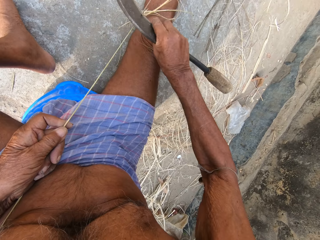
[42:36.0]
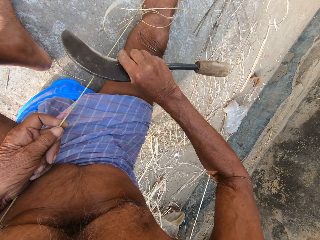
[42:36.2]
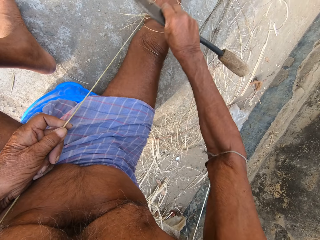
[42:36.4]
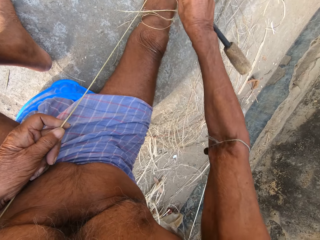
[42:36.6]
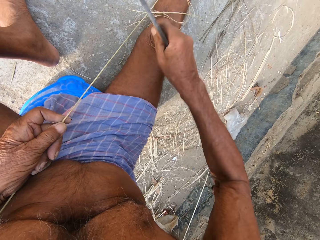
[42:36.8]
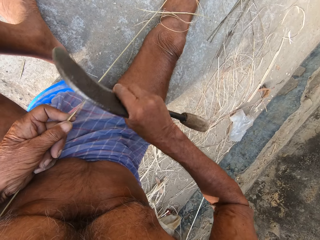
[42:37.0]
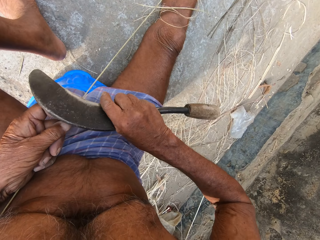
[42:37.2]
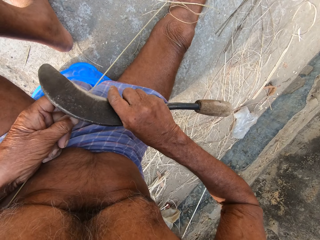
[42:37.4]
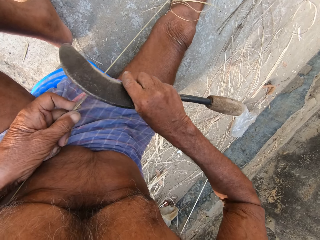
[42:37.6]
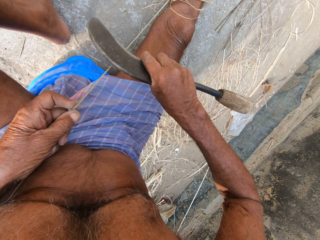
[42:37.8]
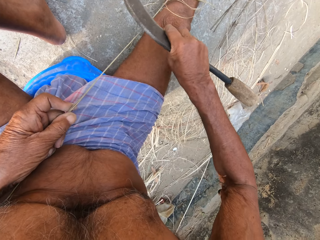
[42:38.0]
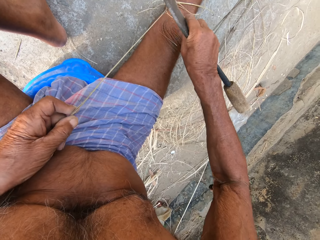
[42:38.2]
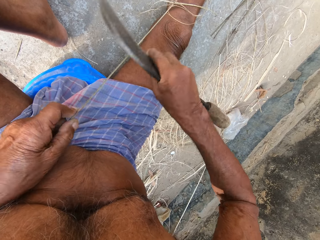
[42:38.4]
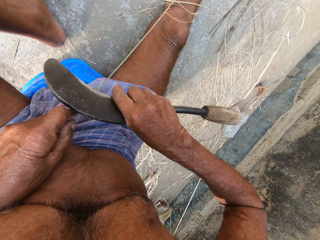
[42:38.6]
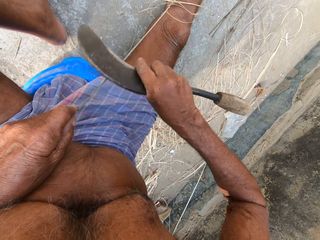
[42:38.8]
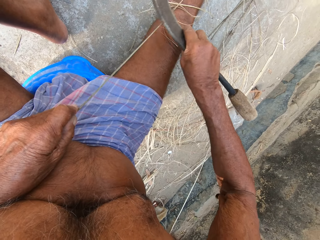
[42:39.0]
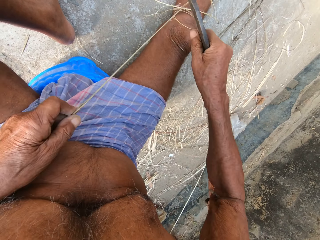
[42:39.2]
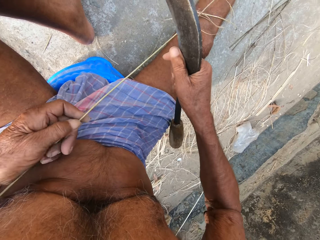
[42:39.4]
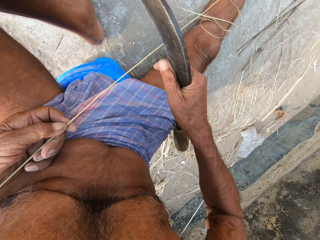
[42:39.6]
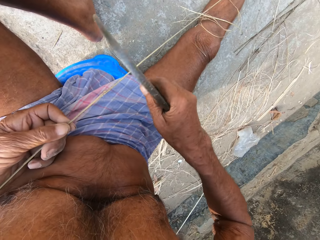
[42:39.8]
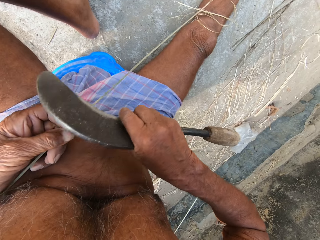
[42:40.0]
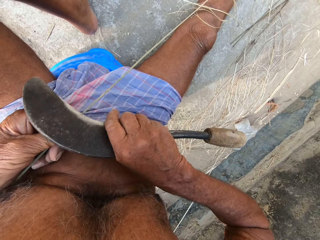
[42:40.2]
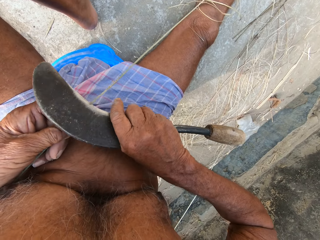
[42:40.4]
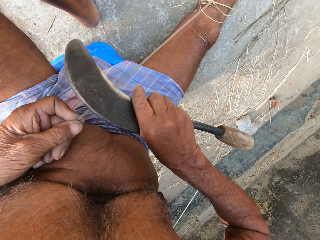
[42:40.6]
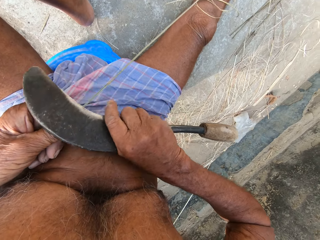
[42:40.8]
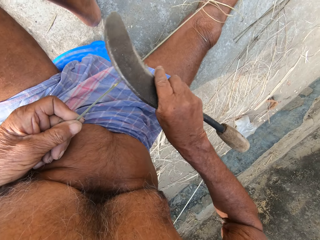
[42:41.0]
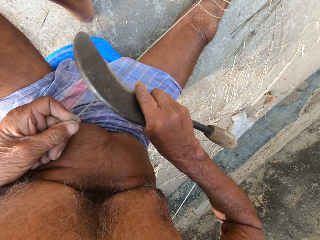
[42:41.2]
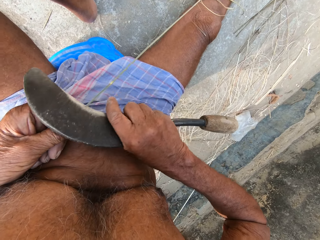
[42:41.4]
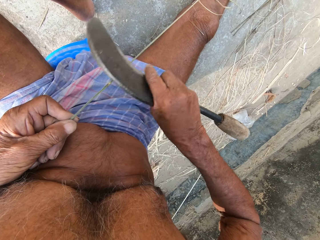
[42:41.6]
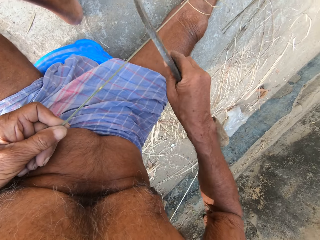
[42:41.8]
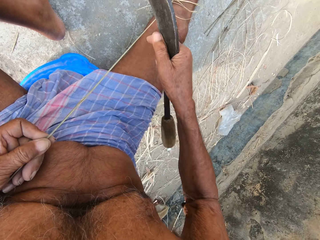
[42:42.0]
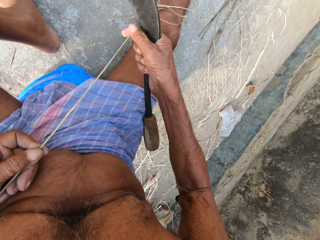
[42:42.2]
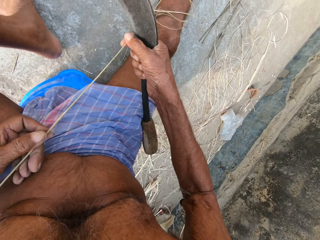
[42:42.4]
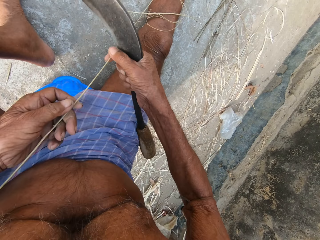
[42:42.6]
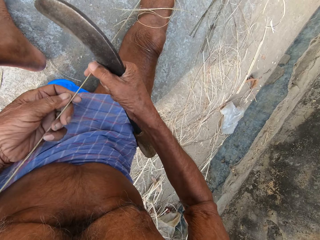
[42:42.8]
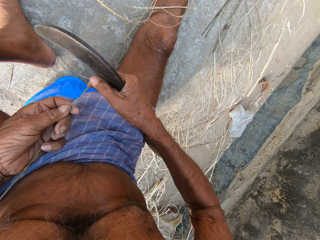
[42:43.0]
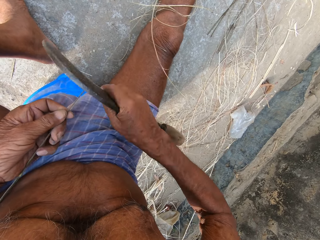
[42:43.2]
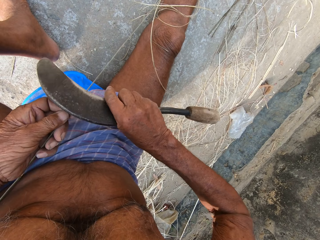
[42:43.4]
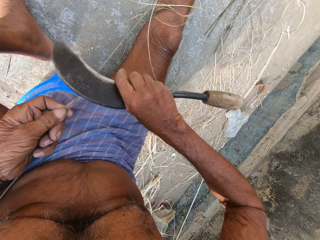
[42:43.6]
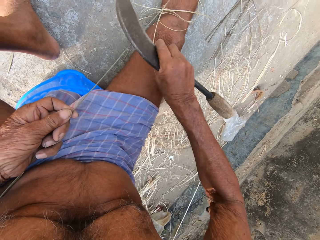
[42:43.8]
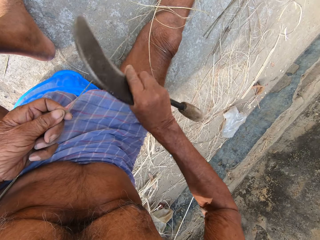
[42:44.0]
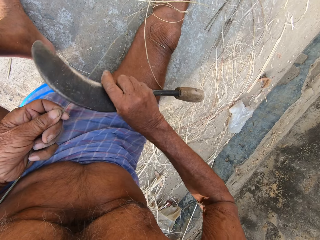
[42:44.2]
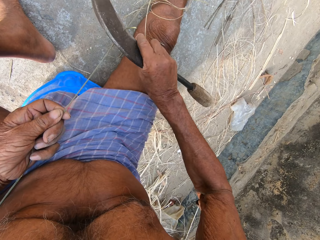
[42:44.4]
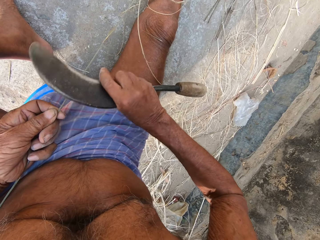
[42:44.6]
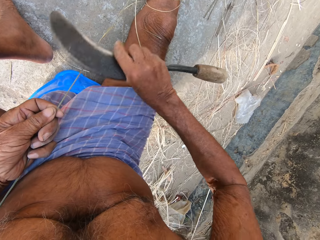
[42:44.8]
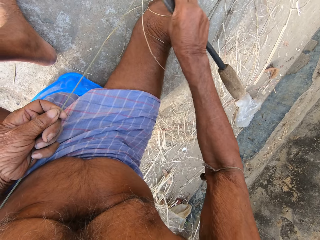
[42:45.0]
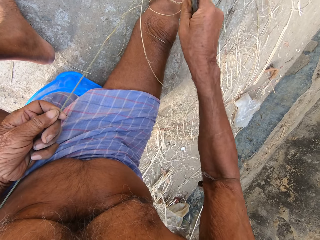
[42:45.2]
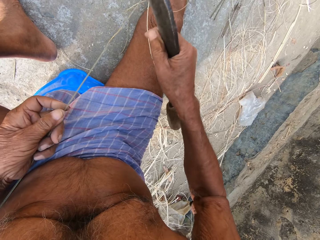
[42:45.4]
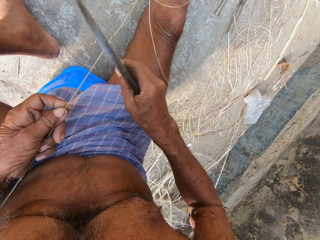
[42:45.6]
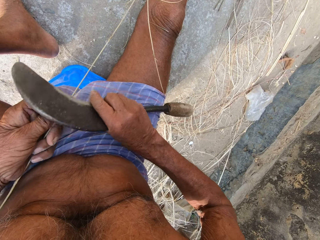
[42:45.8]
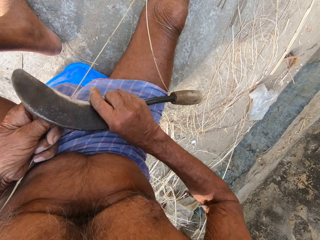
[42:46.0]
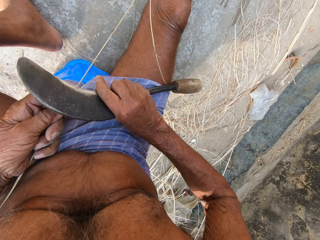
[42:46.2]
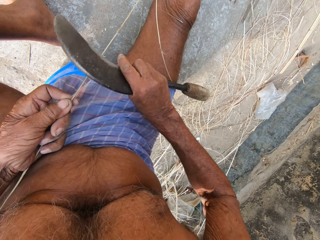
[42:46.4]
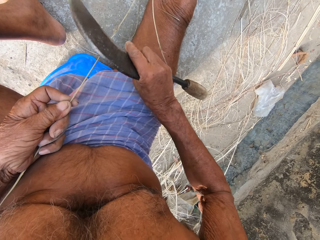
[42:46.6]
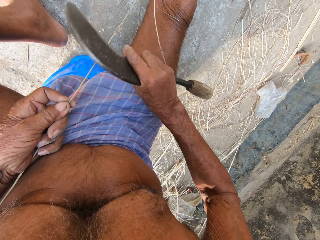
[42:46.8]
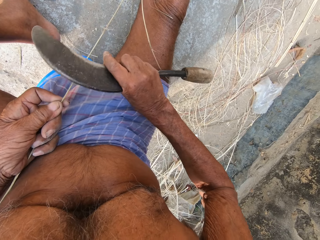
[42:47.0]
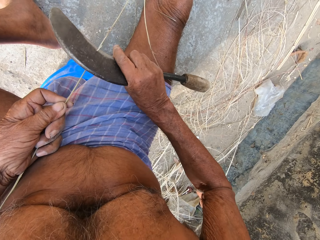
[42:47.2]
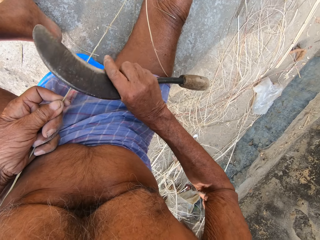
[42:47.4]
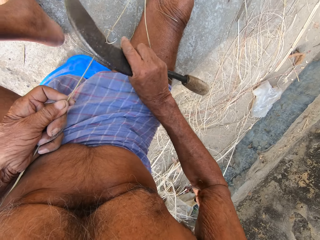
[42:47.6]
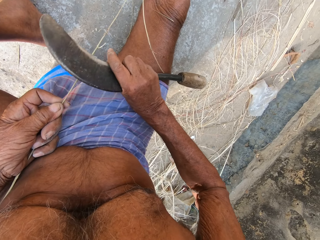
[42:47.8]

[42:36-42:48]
The camera wearer moves the sickle tool and trims the woven stick with the sickle tool. They pull the woven stick. They trim the woven stick with the sickle tool. They pull the woven stick. They trim the woven stick with the sickle tool. They move the sickle tool and trim the woven stick with the sickle tool.

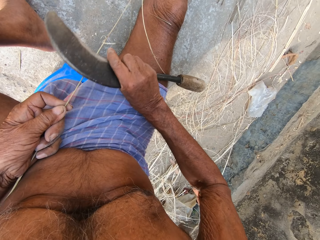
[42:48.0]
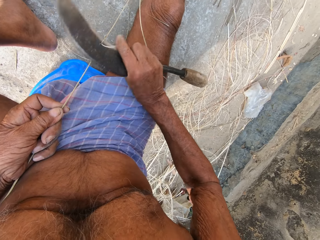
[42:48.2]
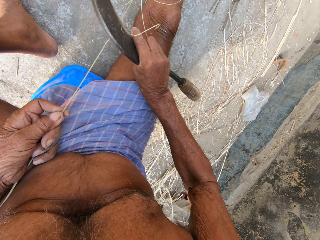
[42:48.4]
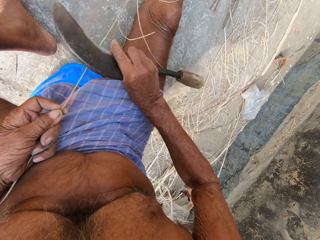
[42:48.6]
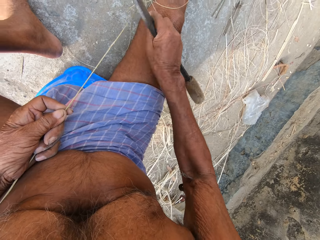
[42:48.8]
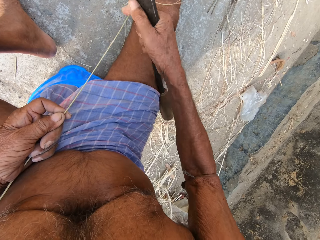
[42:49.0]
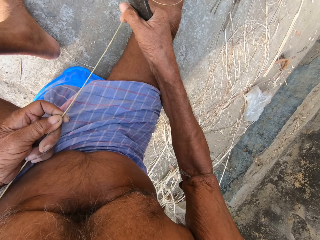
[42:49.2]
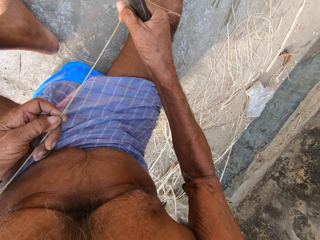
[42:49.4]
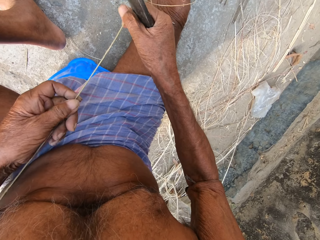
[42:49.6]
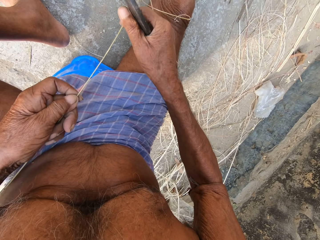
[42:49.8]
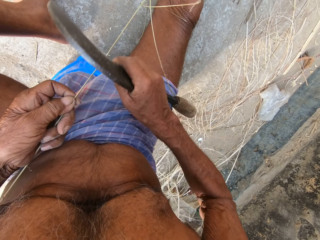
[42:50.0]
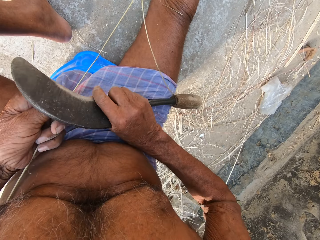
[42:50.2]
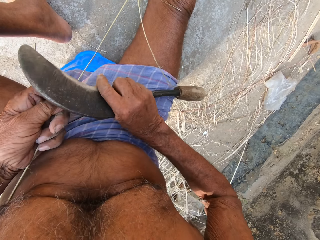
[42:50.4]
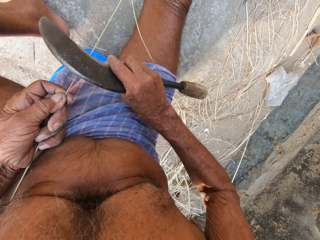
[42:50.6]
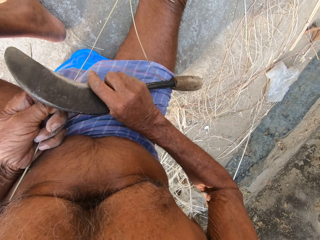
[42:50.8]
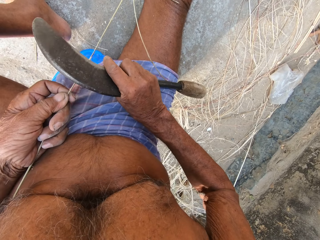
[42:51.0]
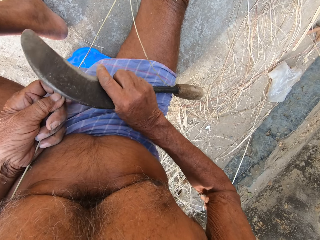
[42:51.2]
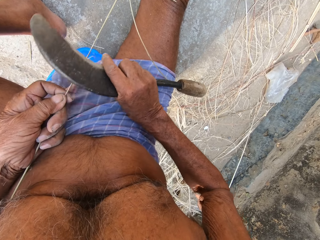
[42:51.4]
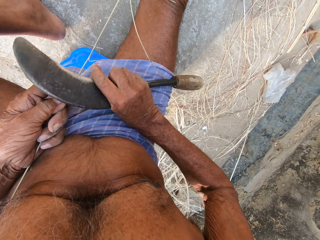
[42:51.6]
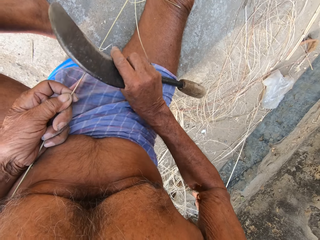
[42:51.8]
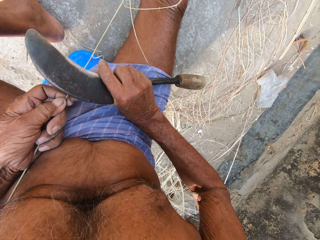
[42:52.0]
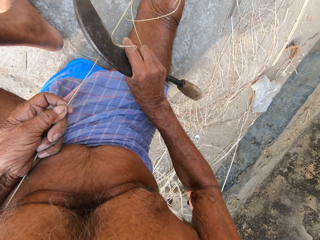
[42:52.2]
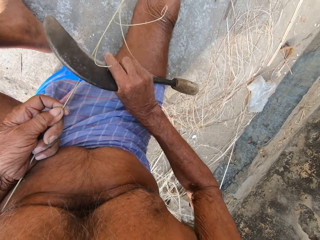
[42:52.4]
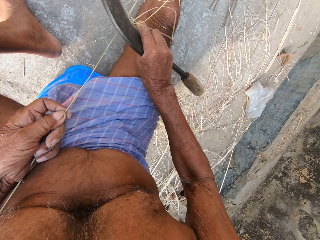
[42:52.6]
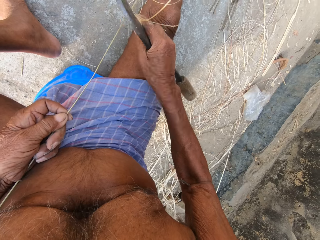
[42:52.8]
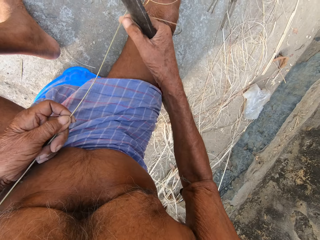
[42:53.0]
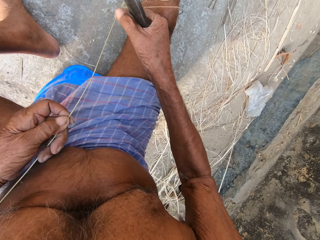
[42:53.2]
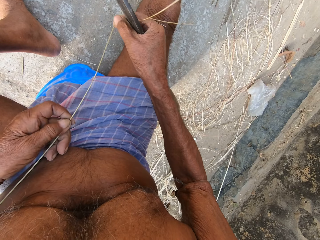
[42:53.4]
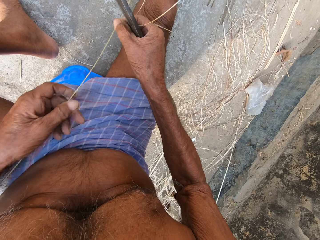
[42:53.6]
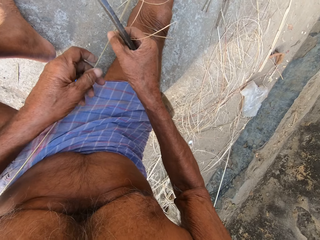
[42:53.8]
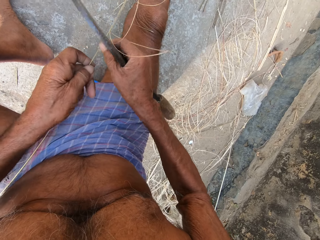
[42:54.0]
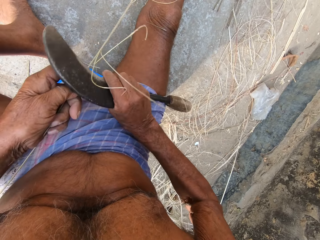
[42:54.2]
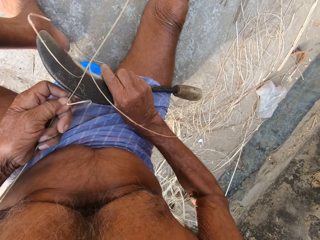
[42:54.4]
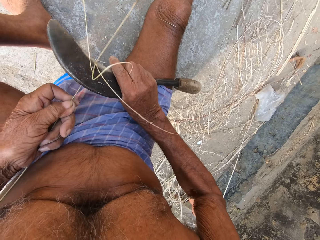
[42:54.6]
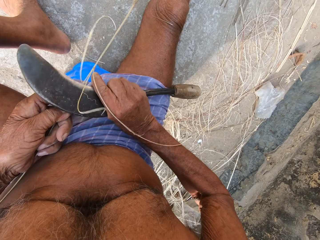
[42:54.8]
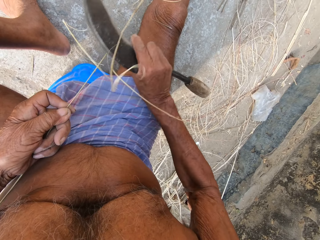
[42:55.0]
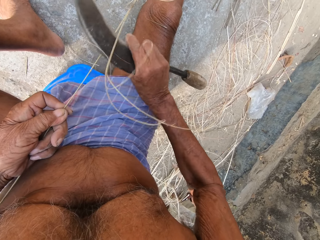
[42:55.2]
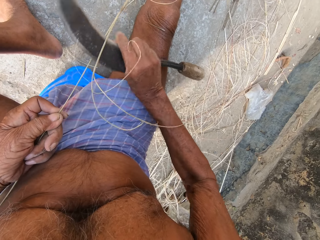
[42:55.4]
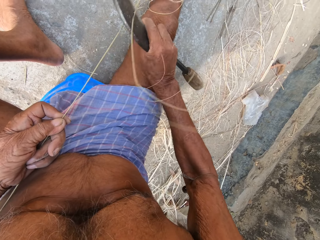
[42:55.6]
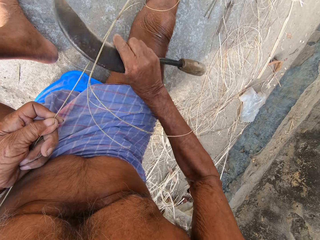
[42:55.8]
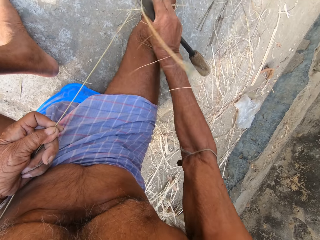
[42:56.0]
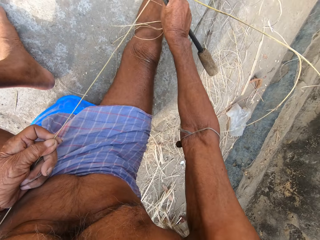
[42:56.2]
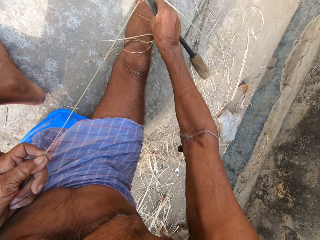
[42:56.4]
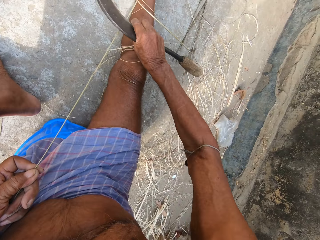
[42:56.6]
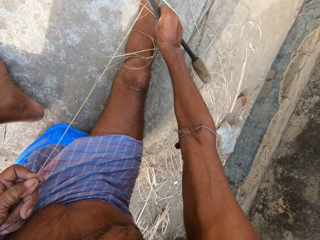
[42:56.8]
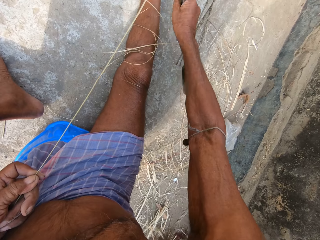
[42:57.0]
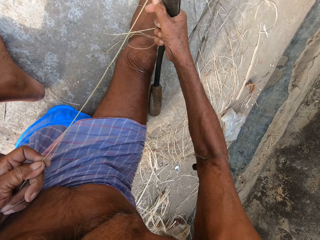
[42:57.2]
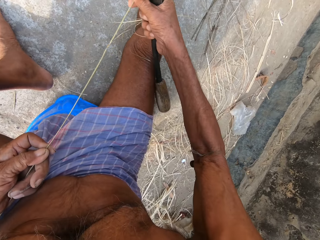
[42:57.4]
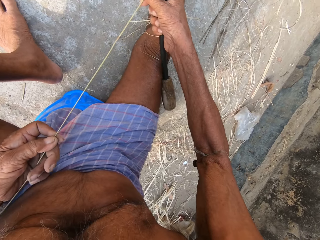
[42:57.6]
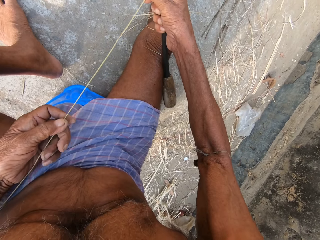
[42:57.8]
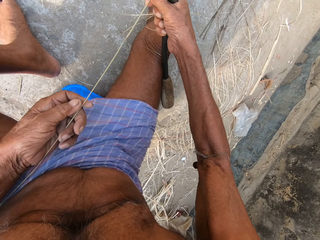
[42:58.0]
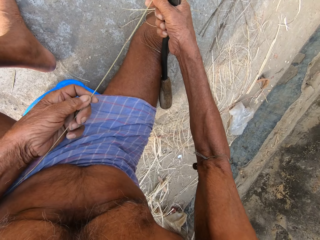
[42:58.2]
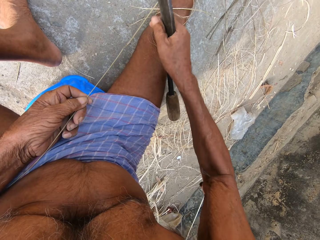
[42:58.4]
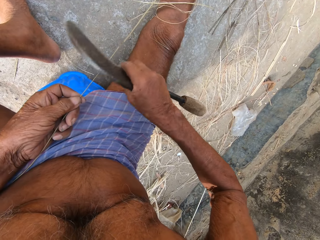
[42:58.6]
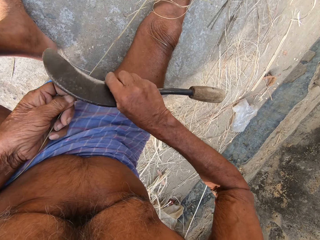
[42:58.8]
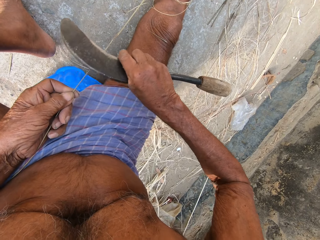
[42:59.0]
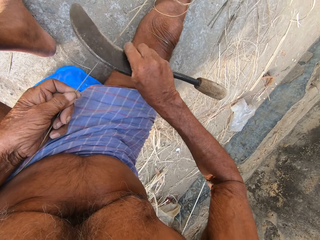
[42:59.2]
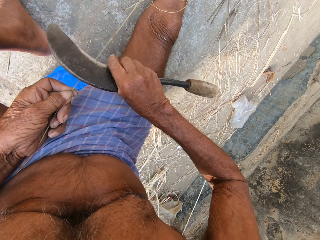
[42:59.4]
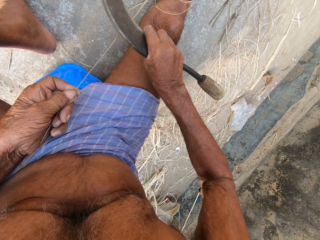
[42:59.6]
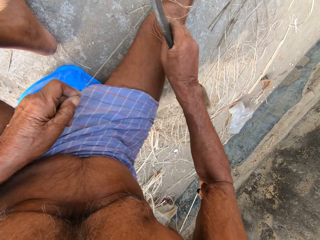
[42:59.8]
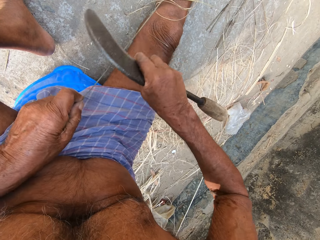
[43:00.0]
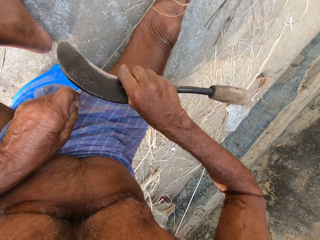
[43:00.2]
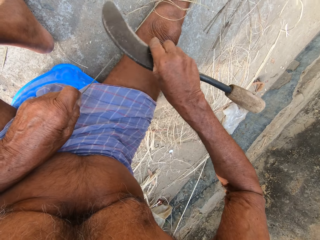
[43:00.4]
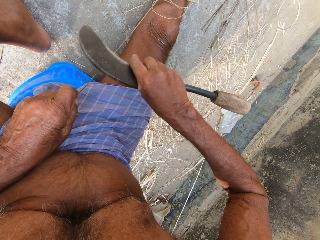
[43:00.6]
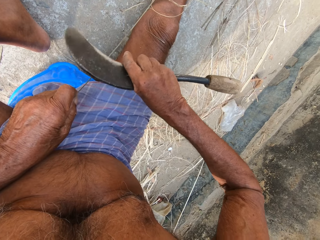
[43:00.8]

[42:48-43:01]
The camera wearer pulls the woven tool. They trim the woven stick with a sickle tool. They pull the woven tool. They trim the woven stick with the sickle tool. They move the left hand on the woven stick. They trim the woven stick with the sickle tool.
